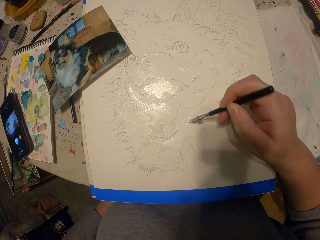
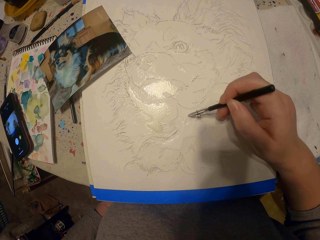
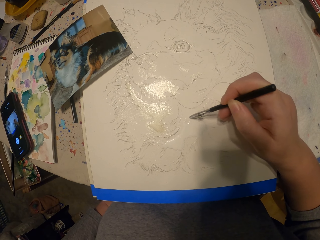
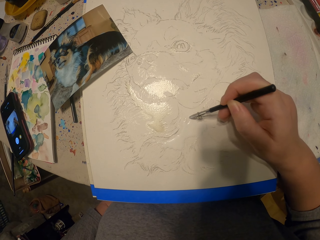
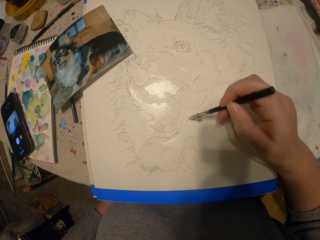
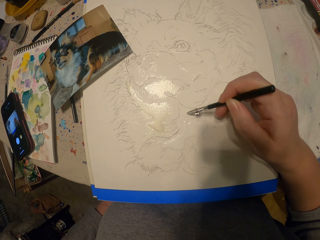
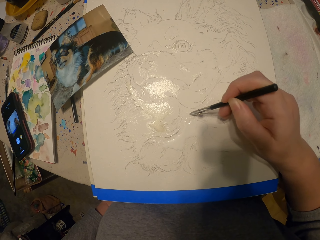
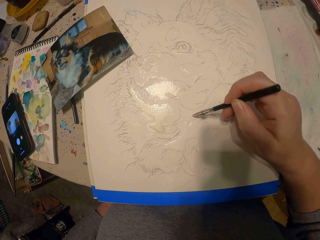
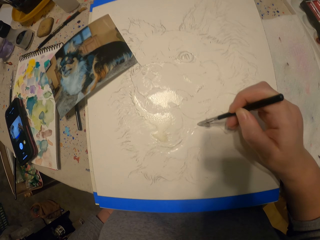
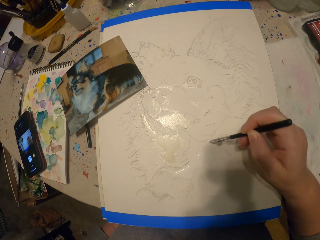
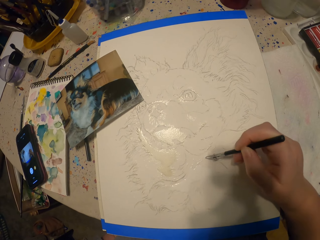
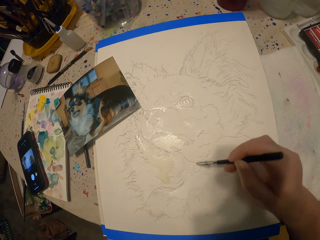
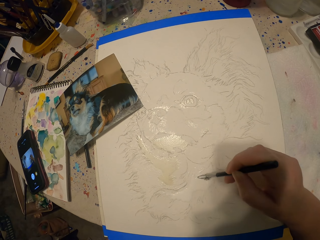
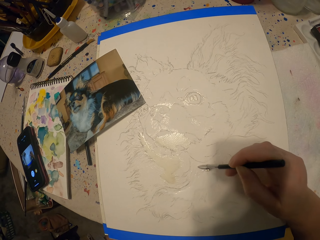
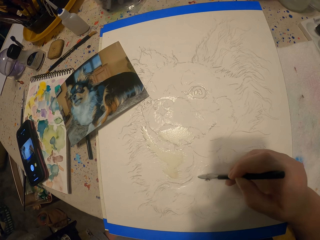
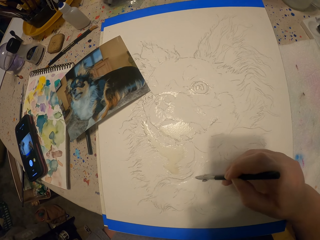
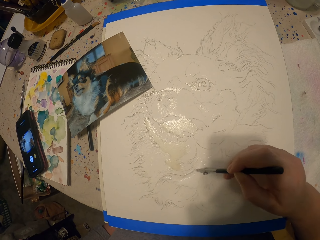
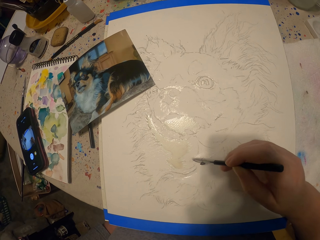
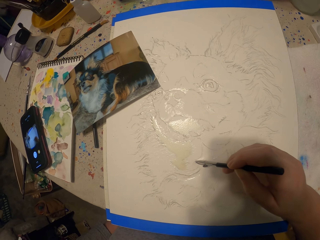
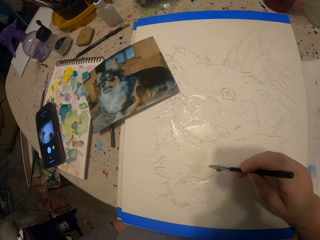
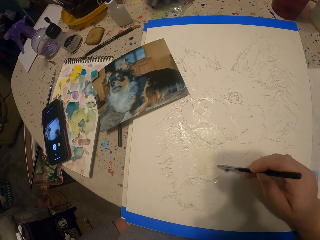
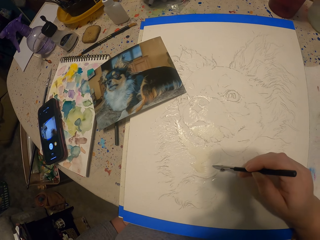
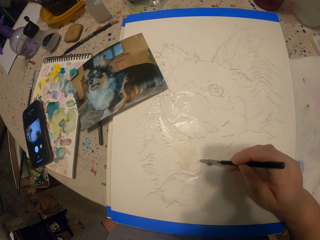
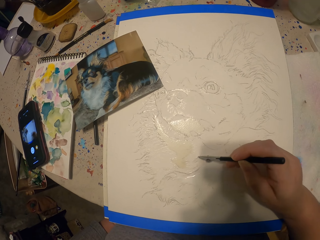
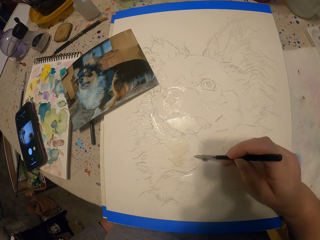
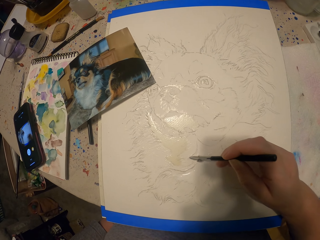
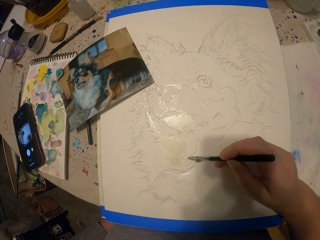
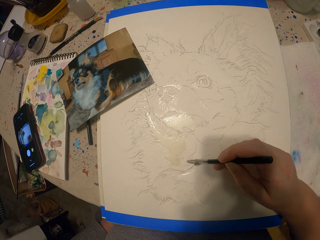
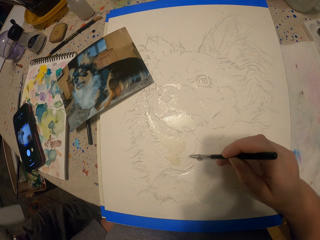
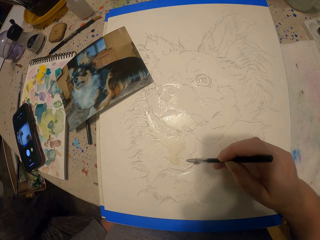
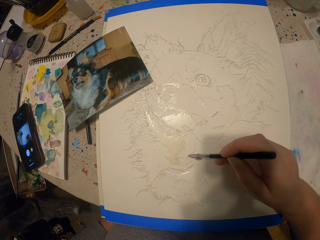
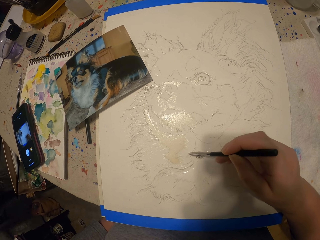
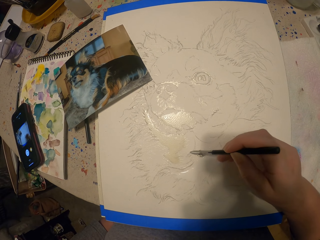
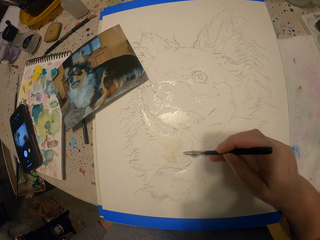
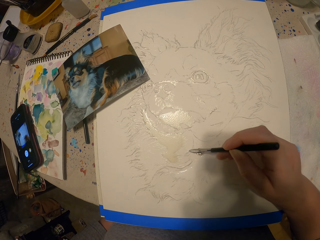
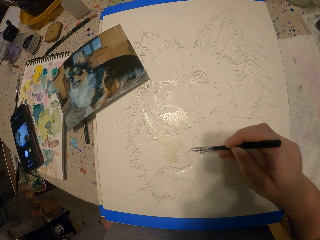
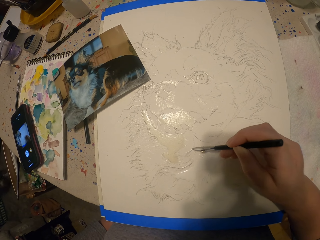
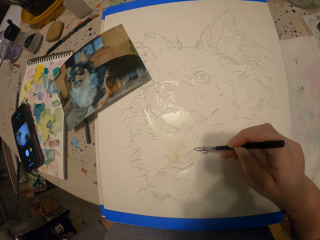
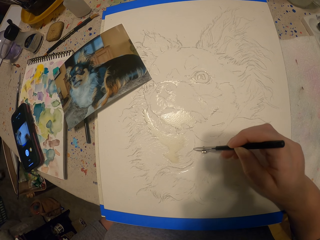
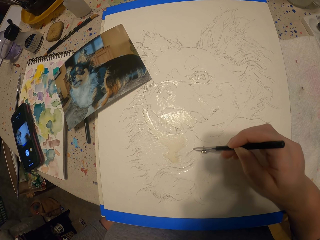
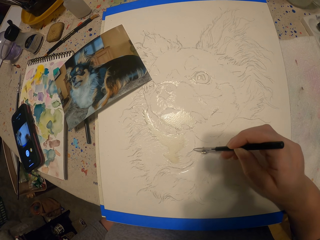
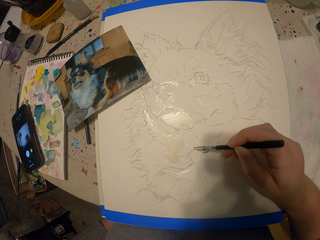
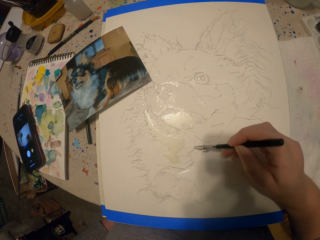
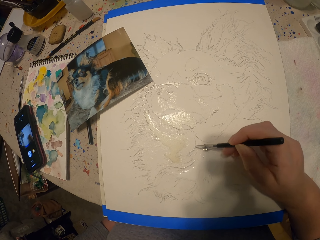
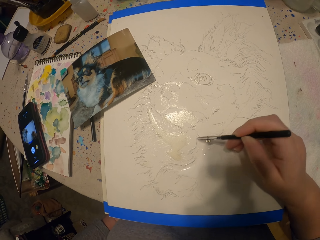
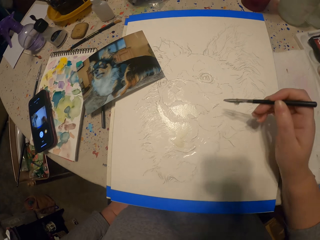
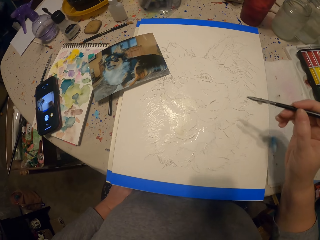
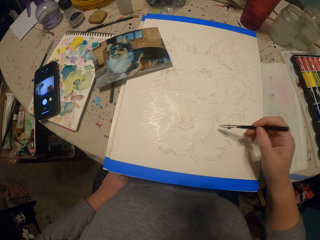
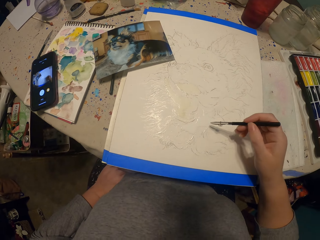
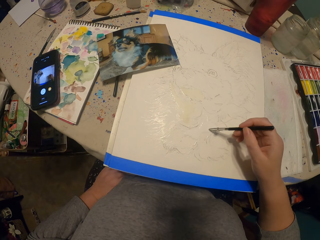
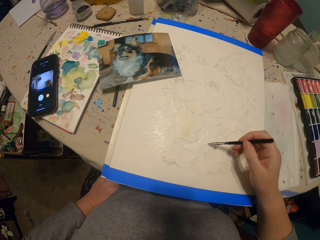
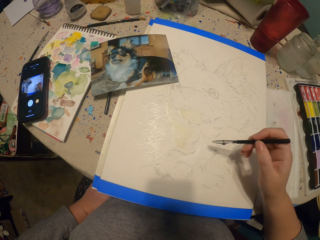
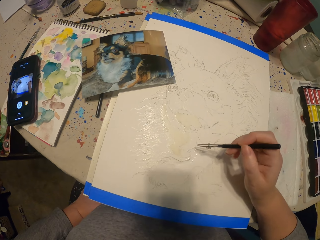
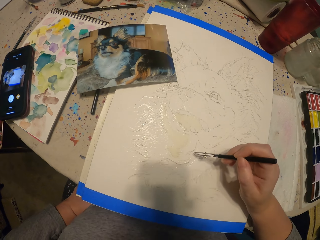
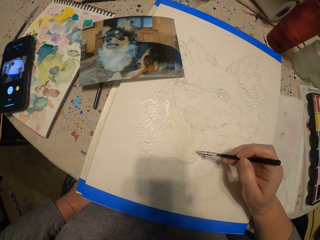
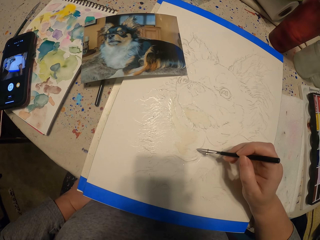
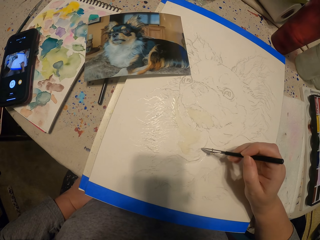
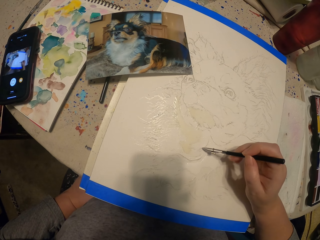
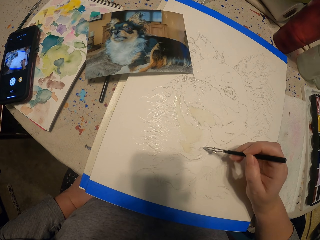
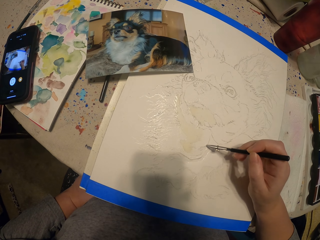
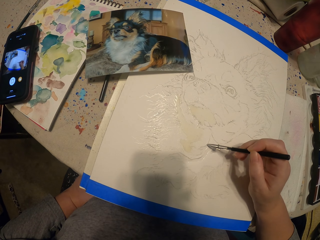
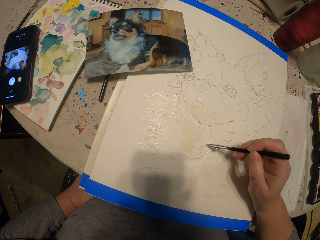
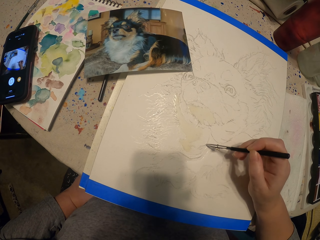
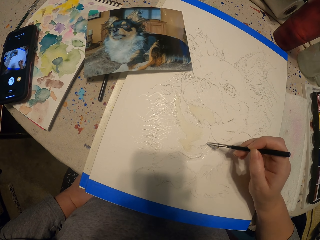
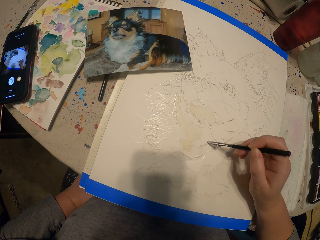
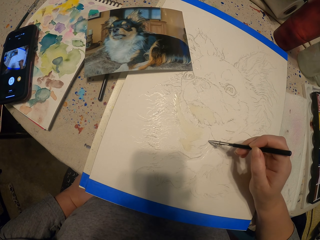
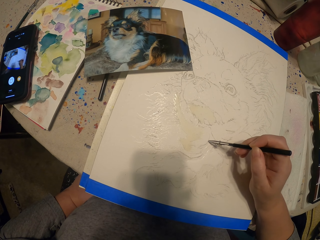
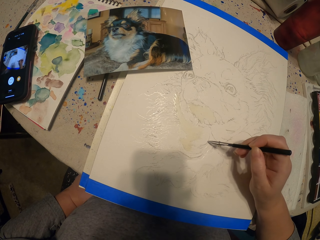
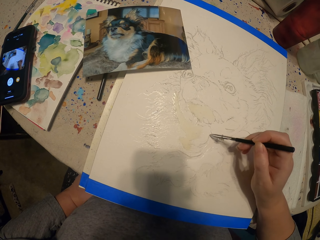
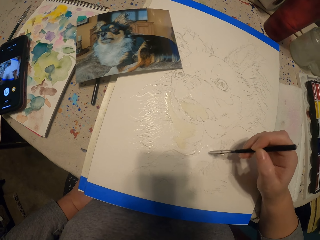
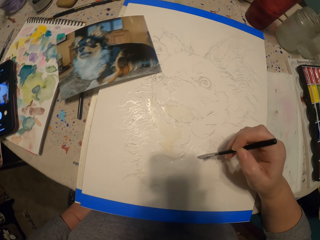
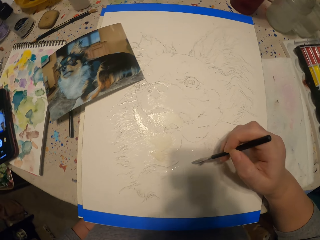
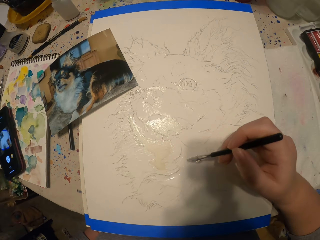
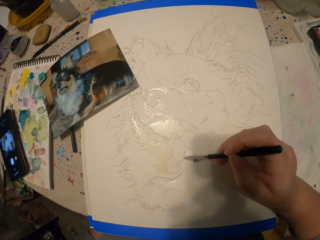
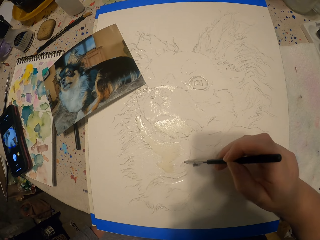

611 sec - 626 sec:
A man moves around. The camera wearer moves the painting pencil away from the picture. They paint the picture.

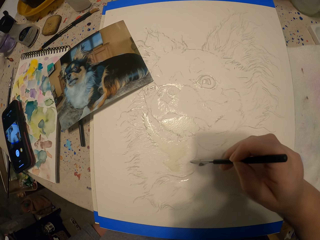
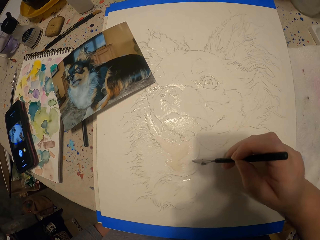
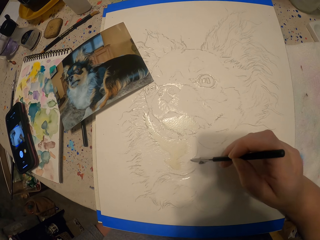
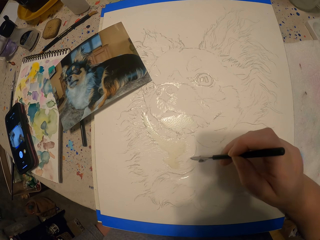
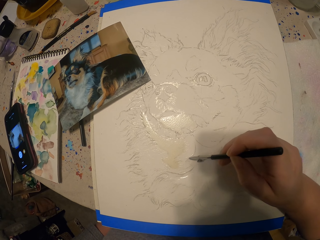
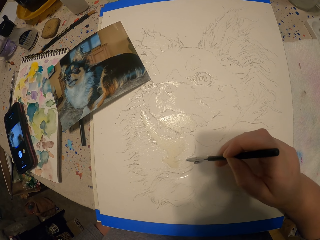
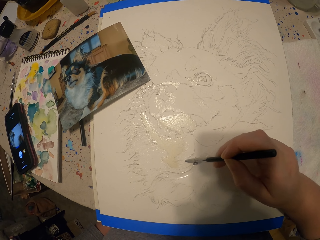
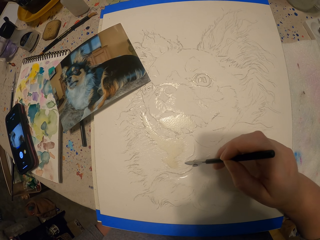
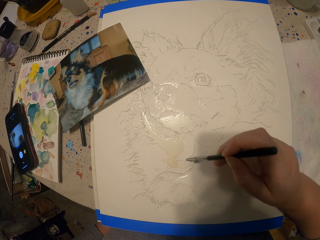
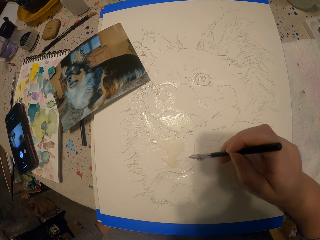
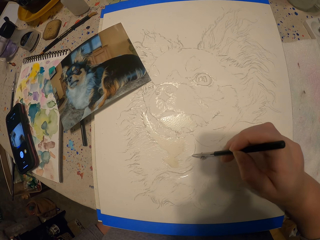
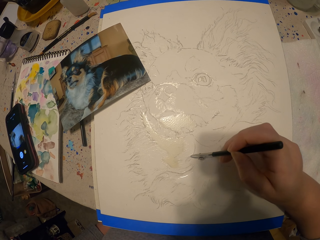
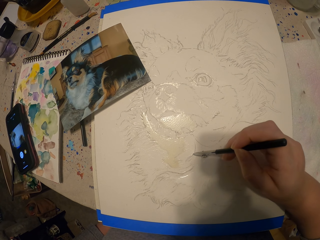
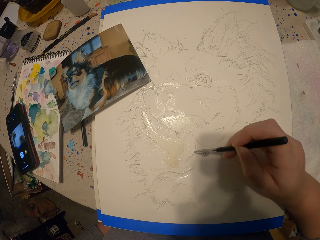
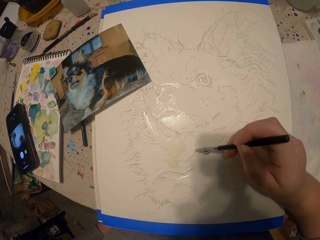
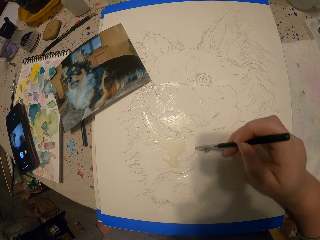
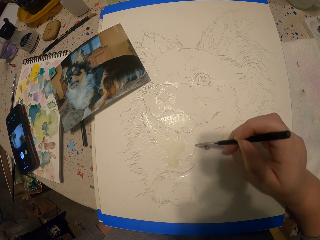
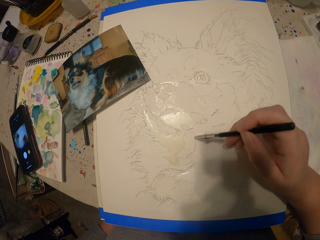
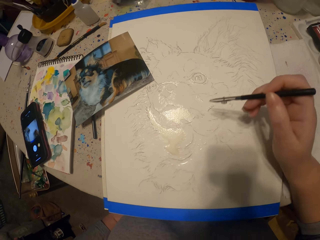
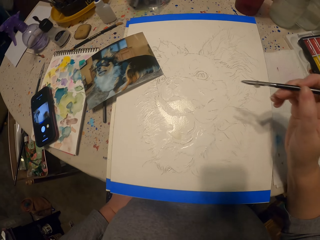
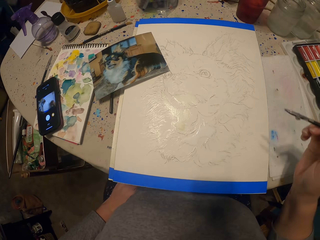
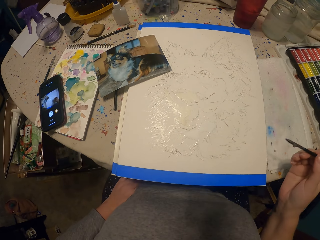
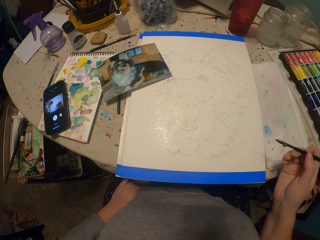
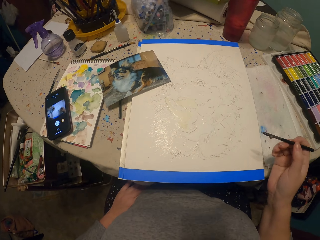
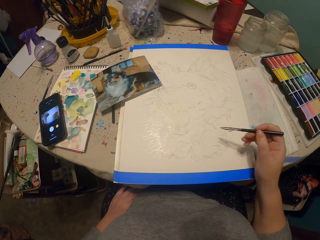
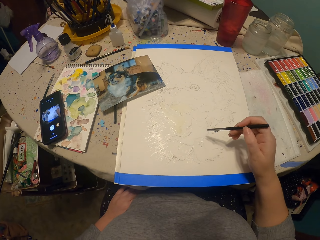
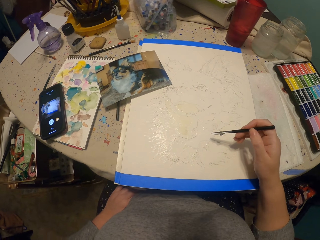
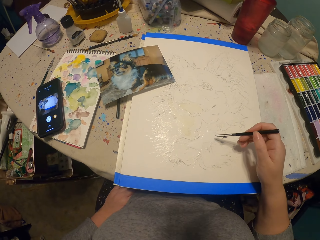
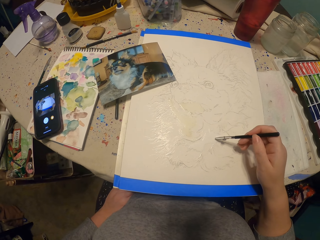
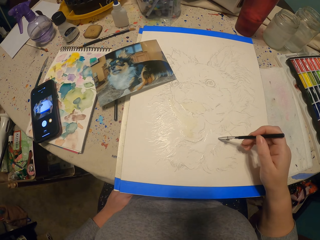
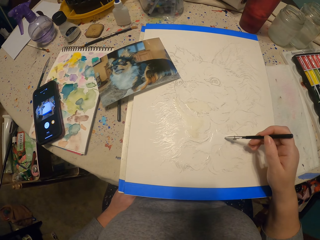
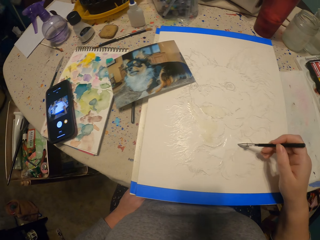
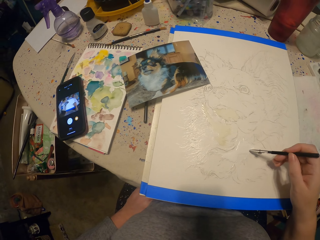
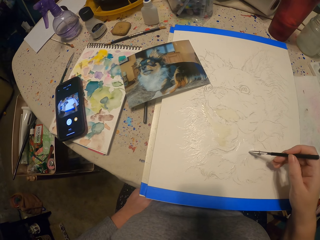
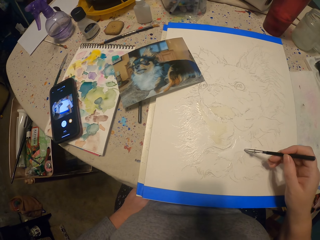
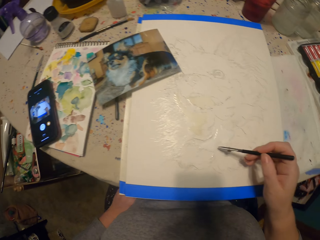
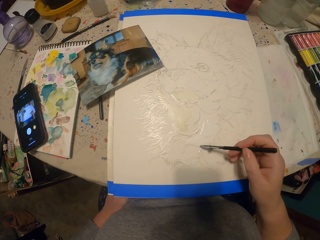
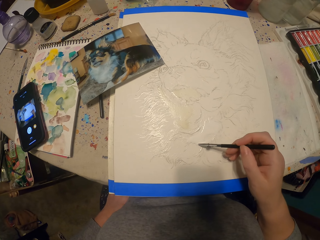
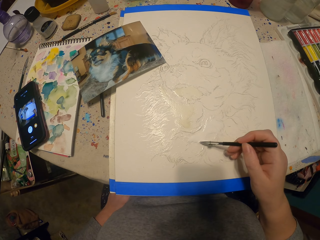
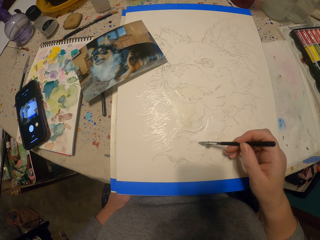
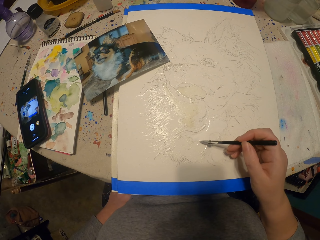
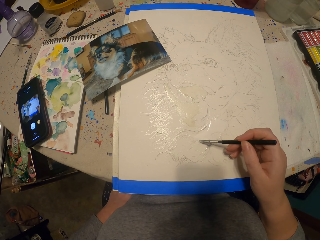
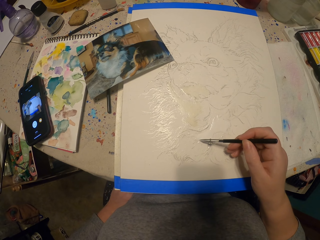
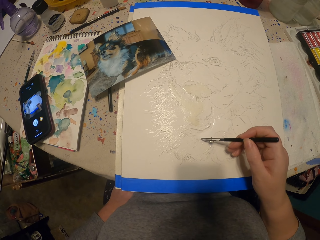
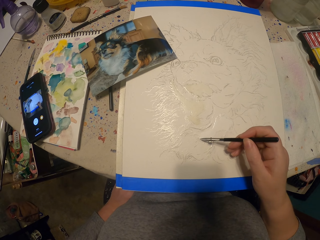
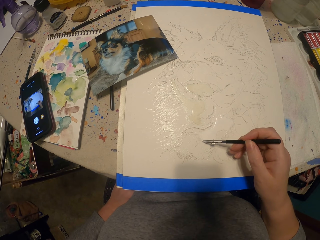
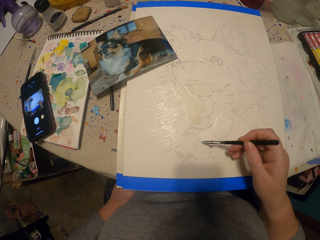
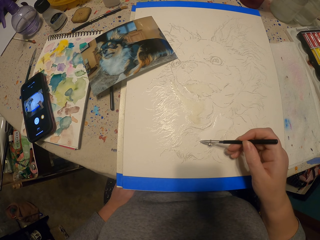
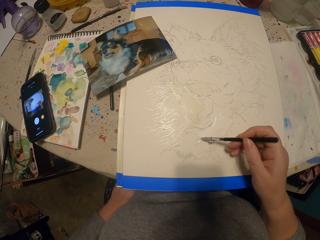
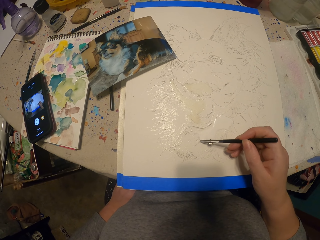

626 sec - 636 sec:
The camera wearer moves the painting pencil away from the picture. They paint the picture.
